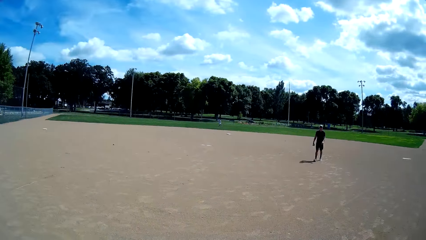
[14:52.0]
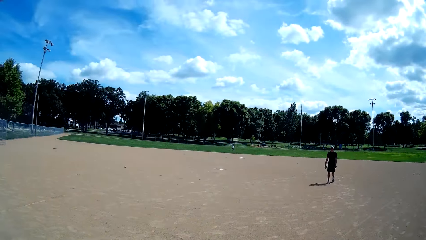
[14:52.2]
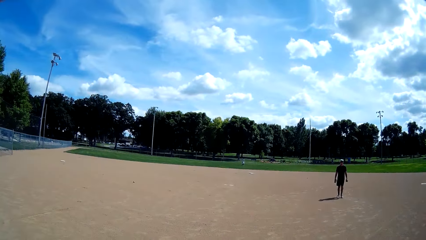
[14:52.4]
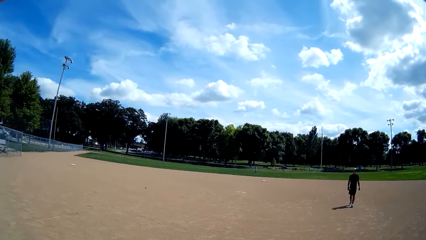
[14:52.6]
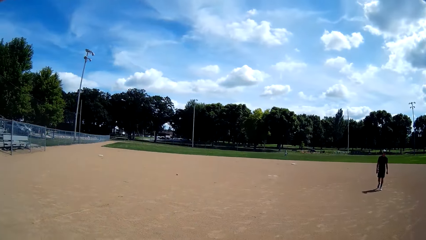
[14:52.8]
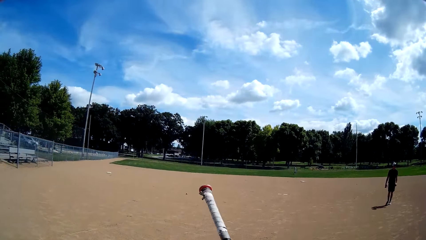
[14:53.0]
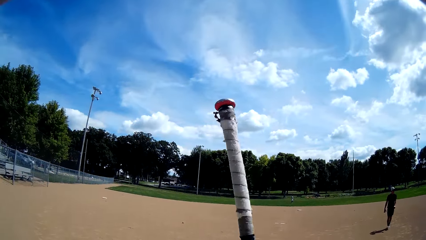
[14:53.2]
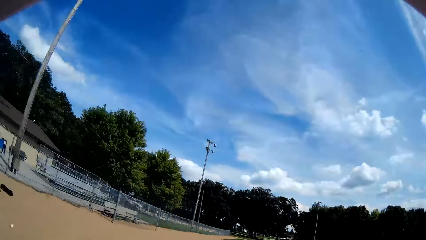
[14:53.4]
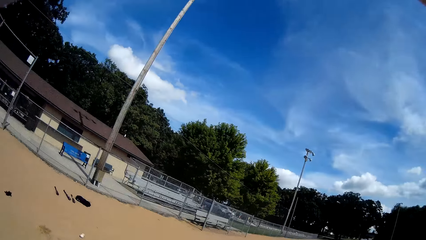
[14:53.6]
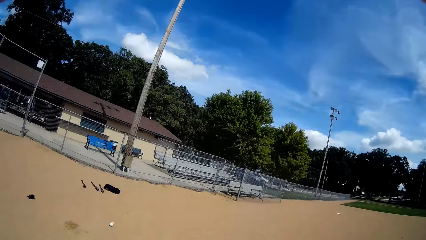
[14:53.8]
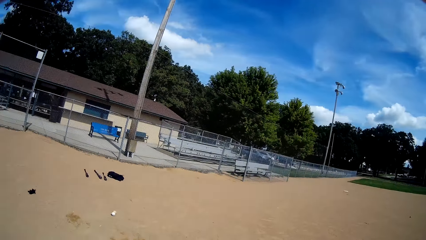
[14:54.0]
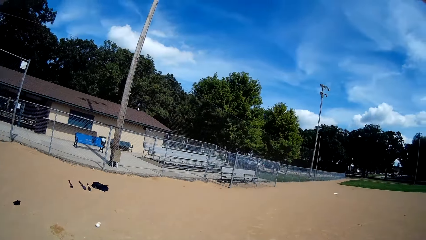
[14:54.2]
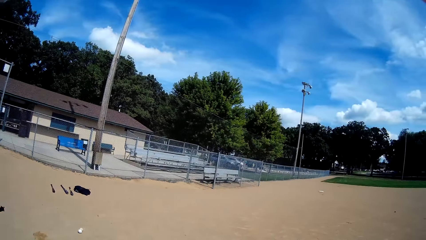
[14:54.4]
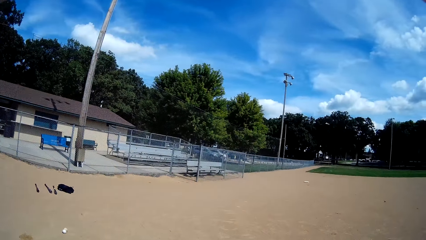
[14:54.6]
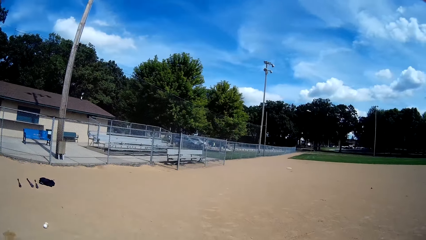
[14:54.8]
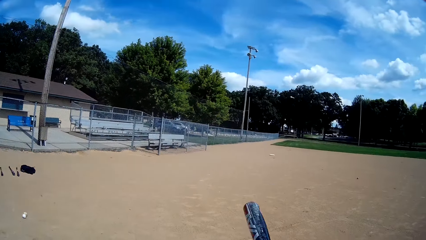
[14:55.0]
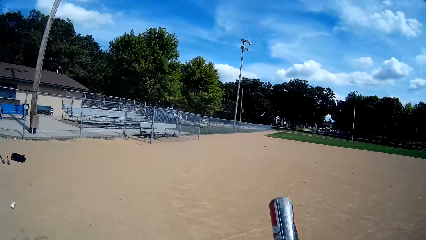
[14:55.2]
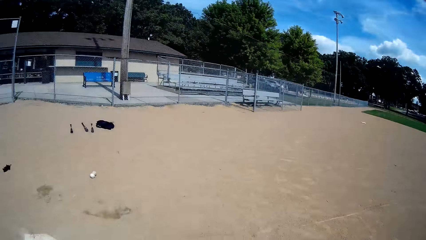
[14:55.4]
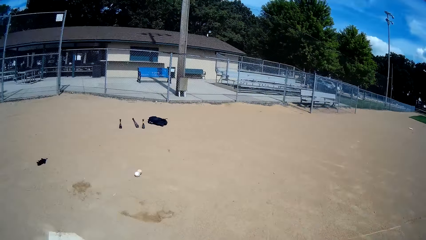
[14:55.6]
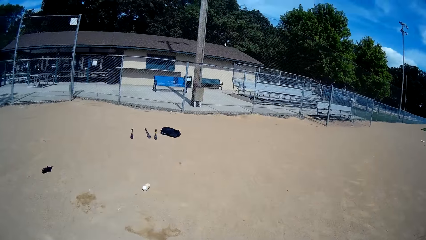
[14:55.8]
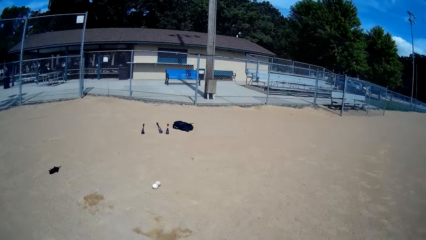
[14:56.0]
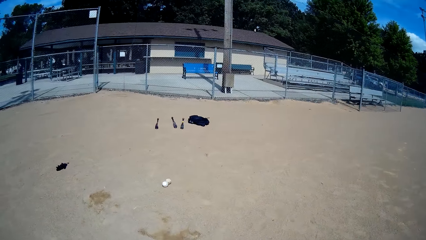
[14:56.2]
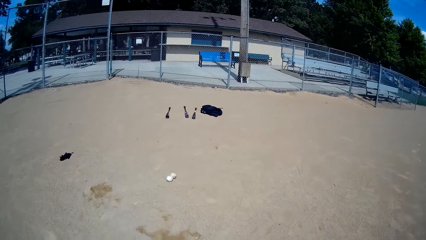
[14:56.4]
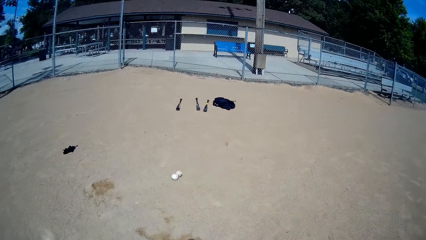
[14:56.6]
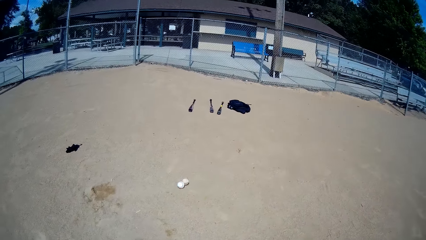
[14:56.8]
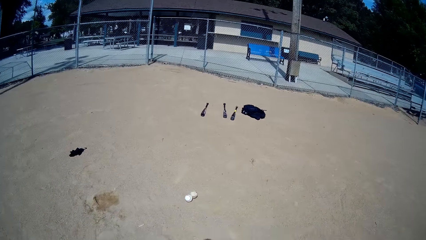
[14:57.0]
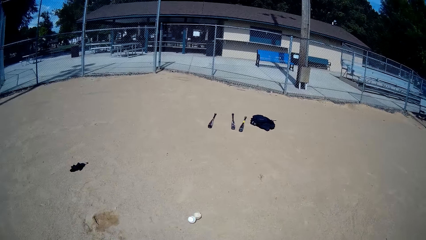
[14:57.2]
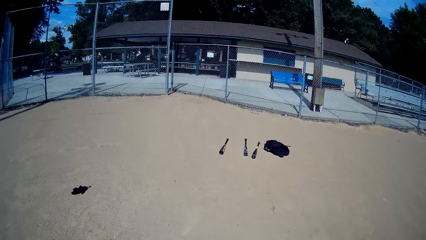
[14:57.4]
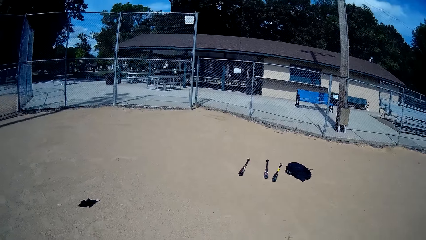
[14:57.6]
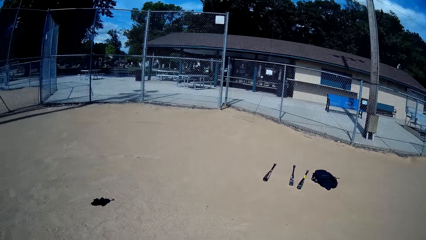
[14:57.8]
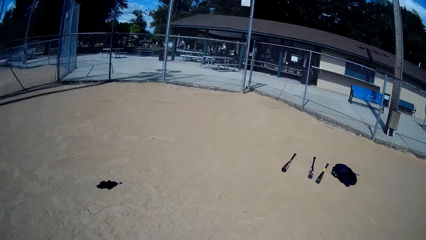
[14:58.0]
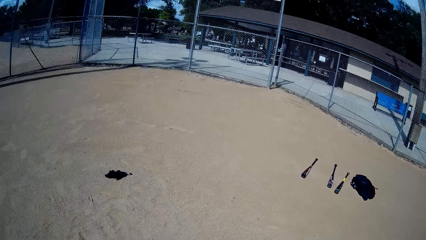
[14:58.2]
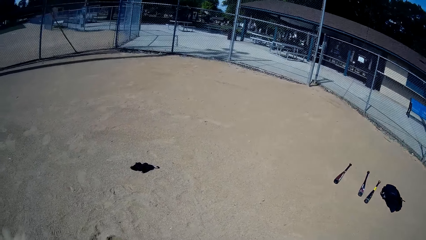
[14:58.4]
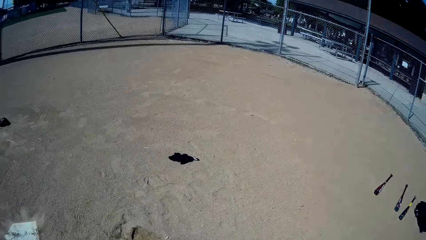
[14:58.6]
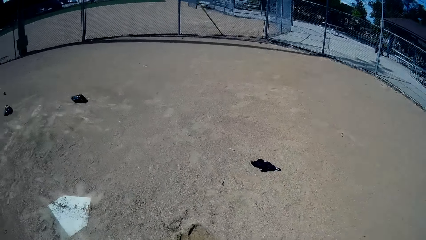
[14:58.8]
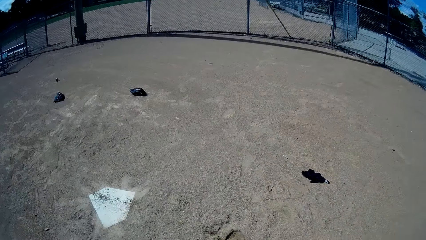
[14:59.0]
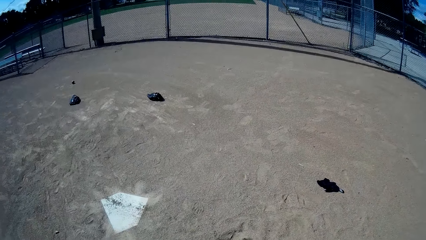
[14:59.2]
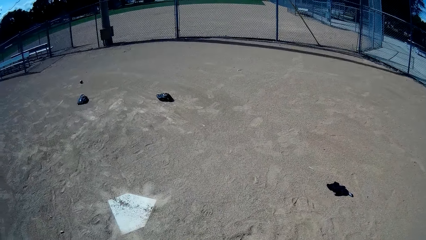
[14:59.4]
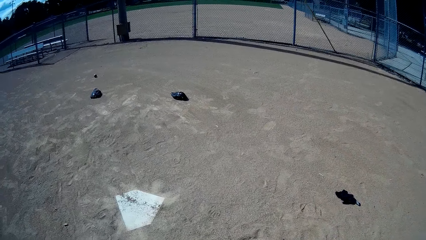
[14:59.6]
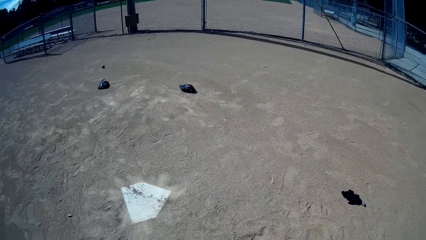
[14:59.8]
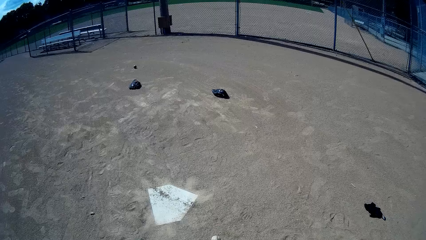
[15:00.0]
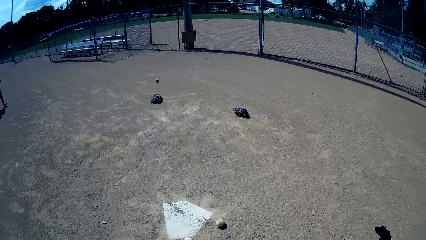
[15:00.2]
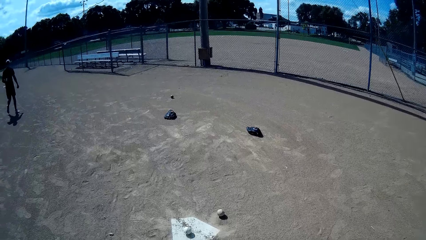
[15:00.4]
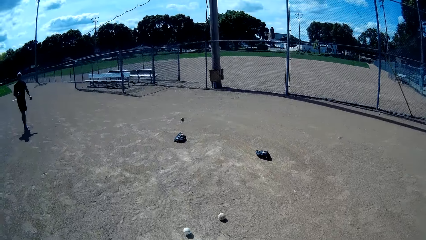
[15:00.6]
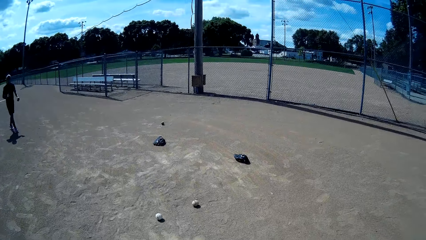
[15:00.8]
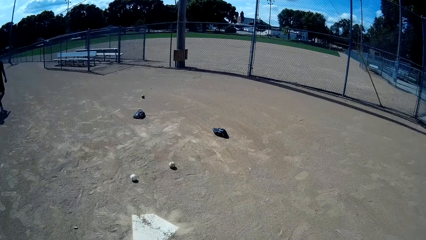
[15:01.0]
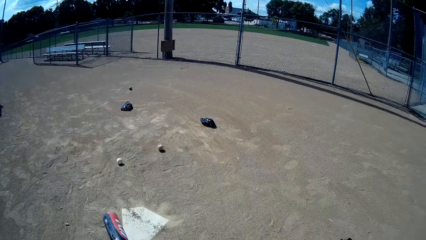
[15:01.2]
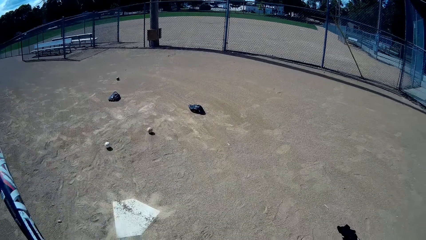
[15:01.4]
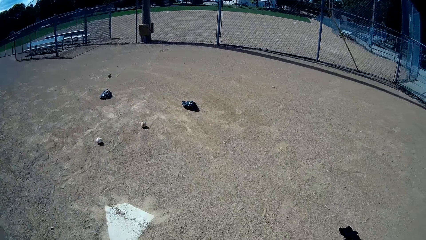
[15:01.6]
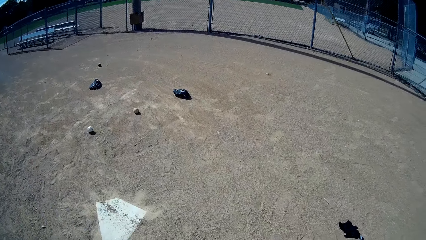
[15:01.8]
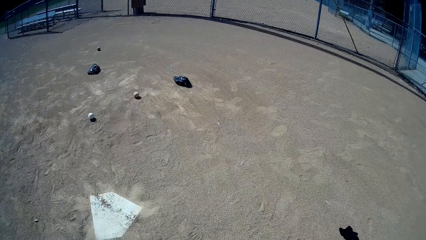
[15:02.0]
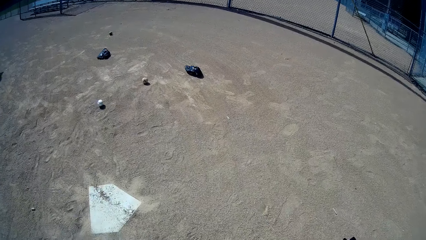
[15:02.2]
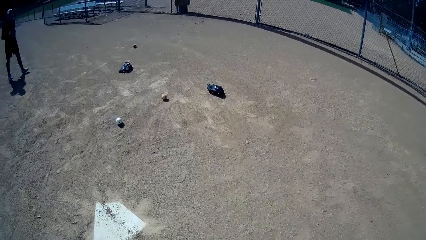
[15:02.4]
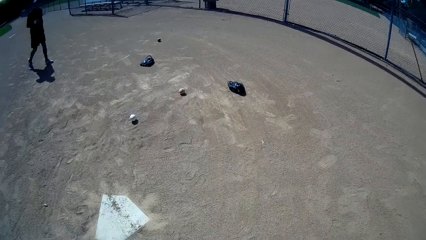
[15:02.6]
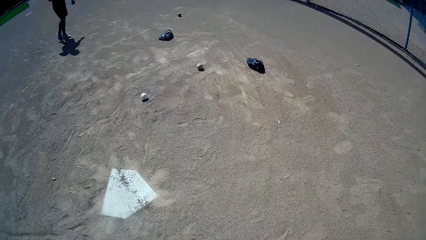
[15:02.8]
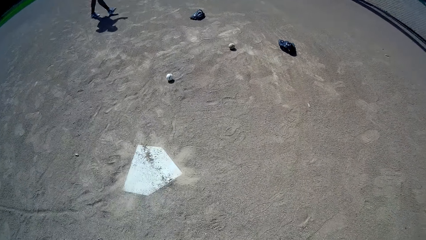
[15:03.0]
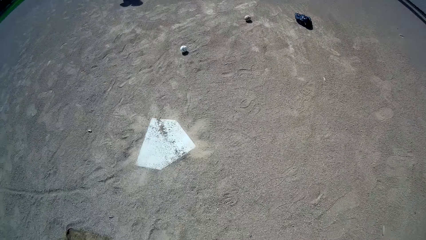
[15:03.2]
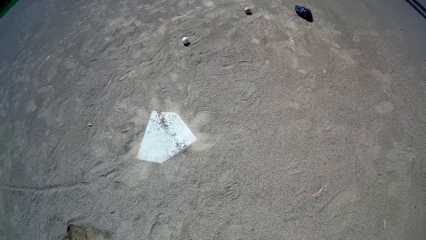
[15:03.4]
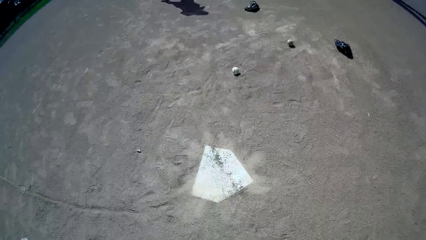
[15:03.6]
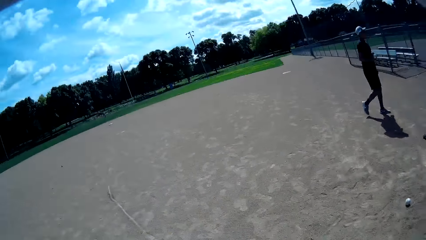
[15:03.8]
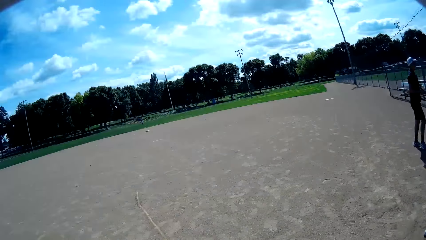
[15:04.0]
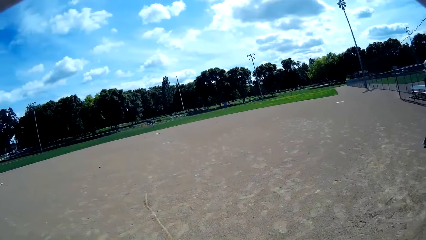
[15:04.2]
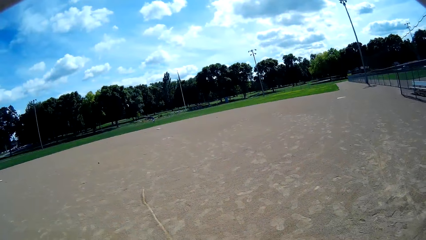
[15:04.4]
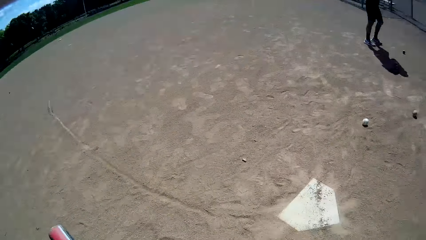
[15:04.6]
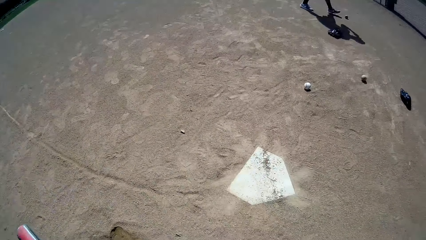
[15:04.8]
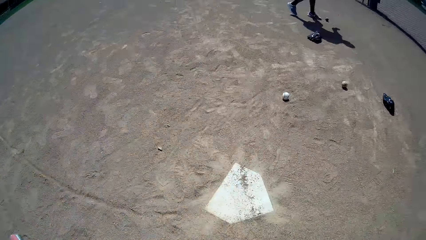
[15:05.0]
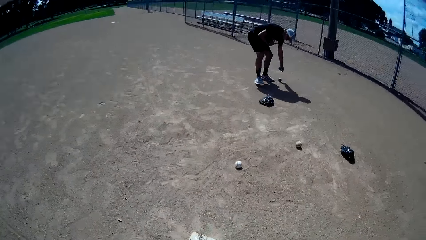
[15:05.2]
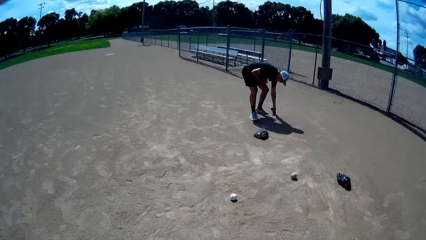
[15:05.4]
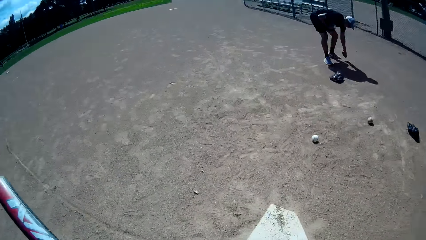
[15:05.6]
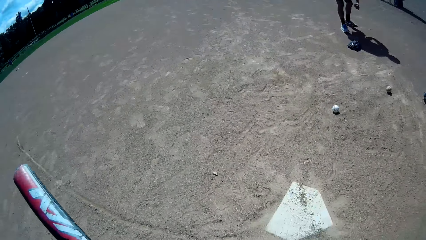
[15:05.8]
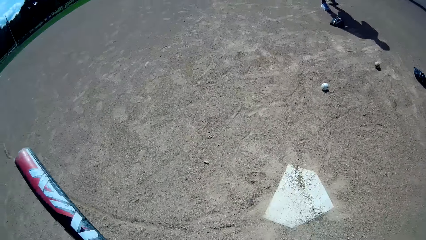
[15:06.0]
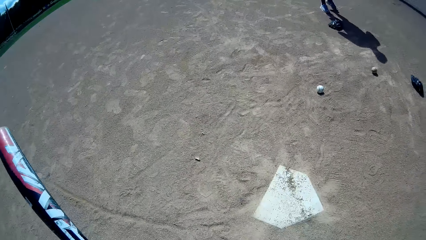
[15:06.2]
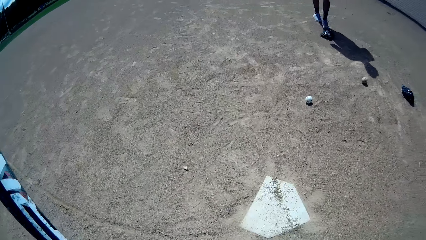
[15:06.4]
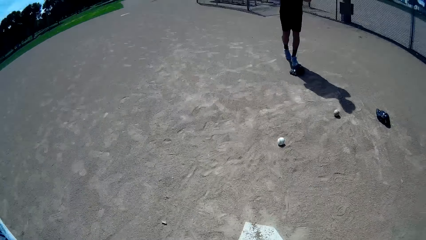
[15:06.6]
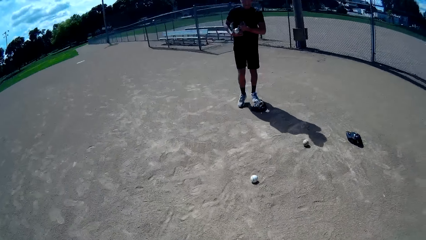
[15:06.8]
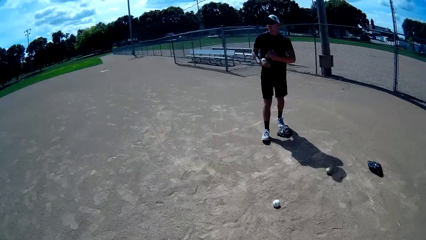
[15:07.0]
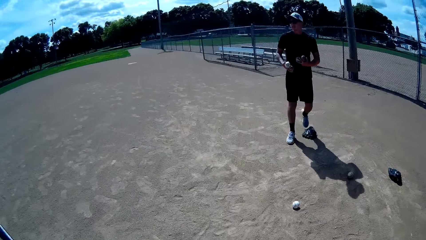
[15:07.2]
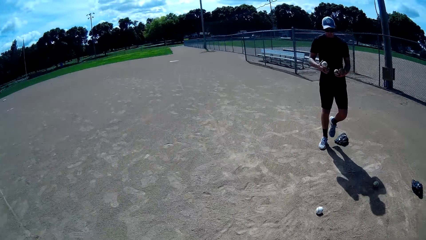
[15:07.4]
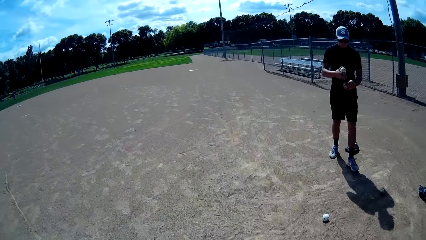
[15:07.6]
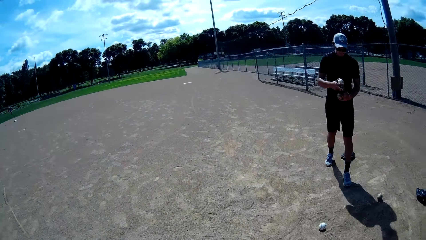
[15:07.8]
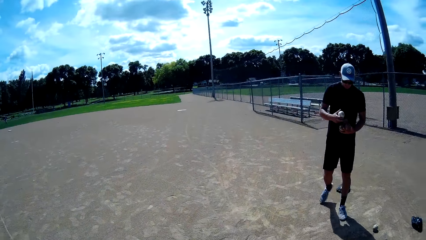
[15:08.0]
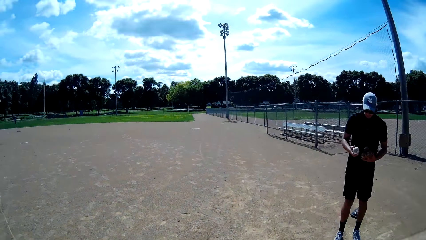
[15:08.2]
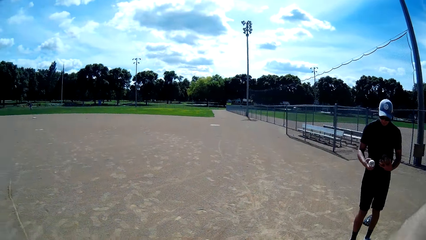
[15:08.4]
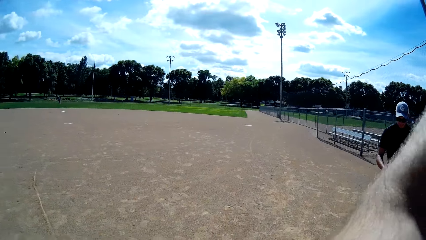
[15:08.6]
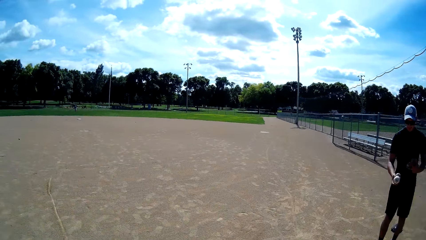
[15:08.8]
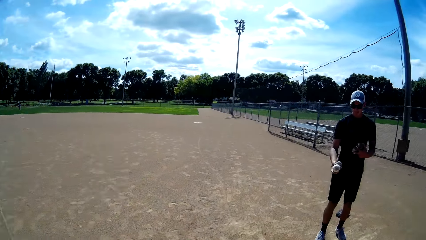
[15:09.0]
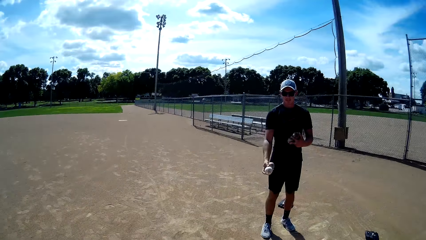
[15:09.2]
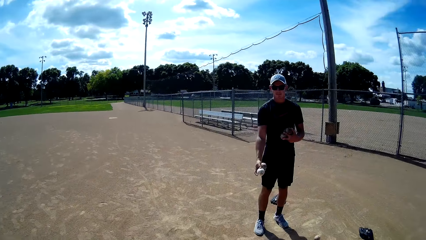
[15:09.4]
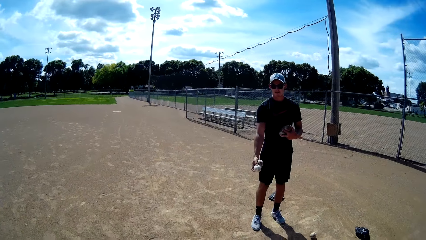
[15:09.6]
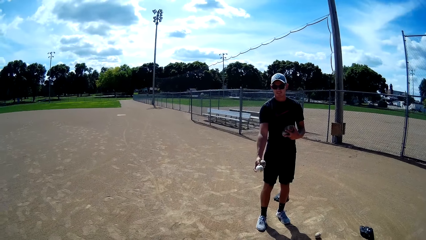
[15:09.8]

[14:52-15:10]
The camera wearer walks around. He walks towards some other ball on the ground. He interacts with a man. He kicks the balls on the ground towards the man. The man walks back towards his initial position. The man picks another baseball ball from the ground. The man walks towards the camera wearer.
